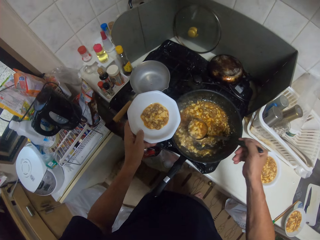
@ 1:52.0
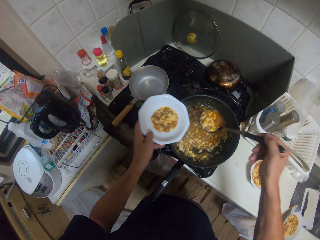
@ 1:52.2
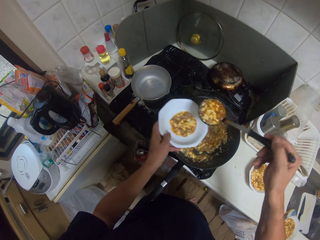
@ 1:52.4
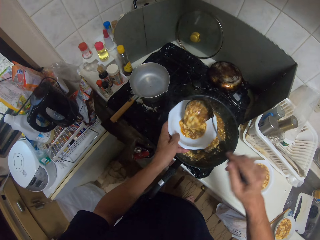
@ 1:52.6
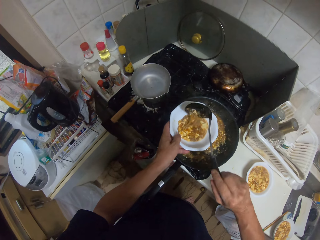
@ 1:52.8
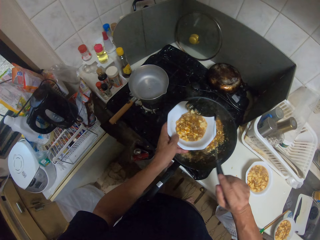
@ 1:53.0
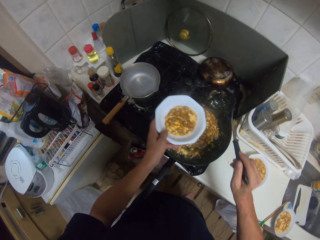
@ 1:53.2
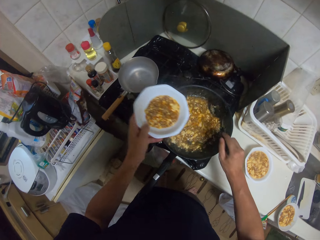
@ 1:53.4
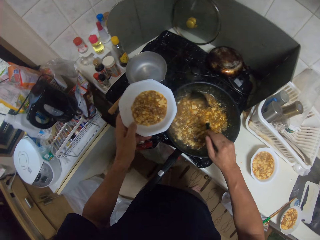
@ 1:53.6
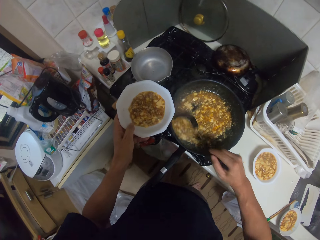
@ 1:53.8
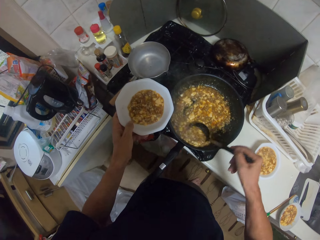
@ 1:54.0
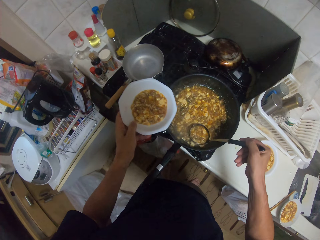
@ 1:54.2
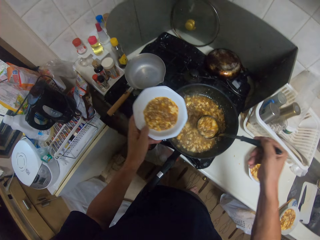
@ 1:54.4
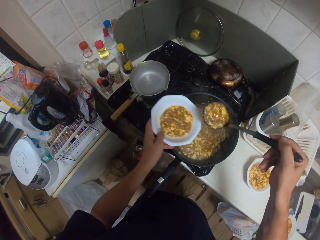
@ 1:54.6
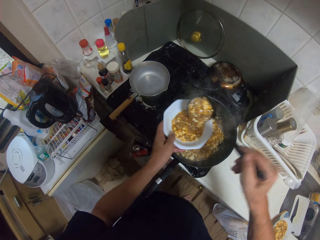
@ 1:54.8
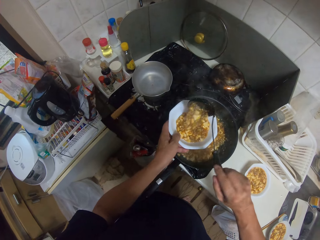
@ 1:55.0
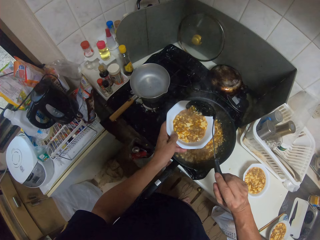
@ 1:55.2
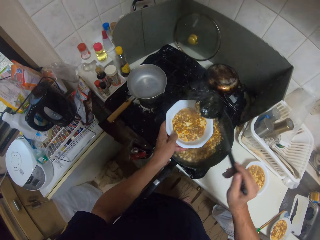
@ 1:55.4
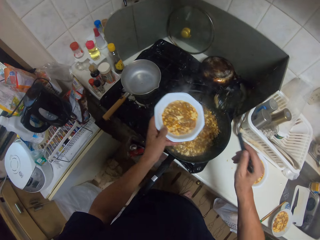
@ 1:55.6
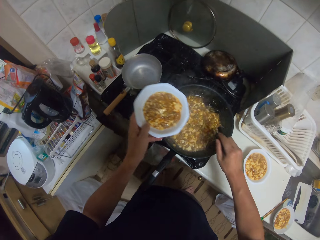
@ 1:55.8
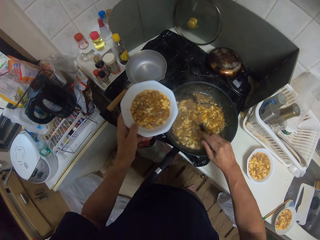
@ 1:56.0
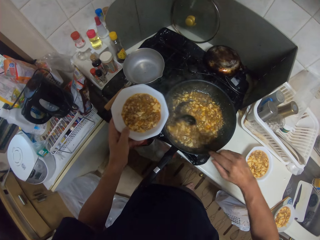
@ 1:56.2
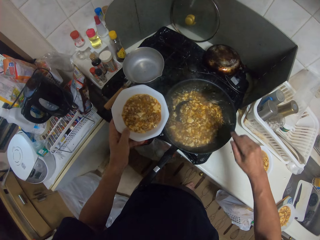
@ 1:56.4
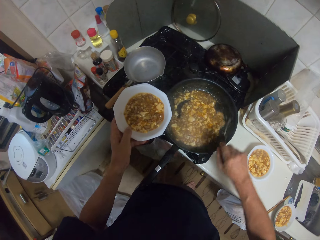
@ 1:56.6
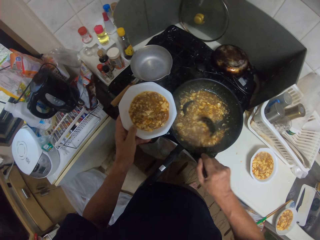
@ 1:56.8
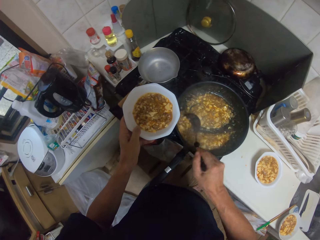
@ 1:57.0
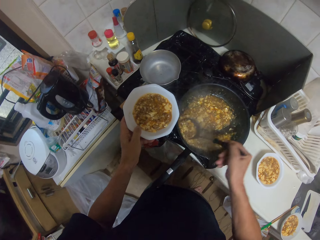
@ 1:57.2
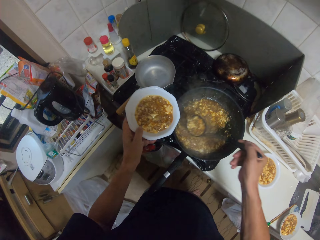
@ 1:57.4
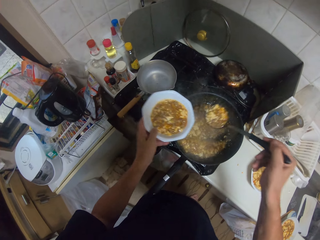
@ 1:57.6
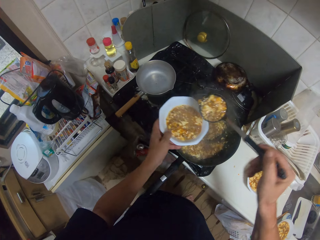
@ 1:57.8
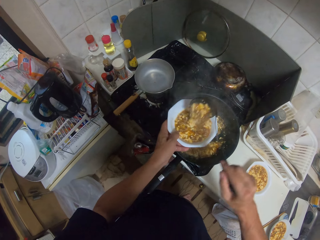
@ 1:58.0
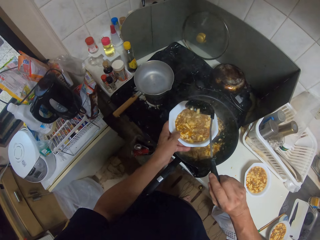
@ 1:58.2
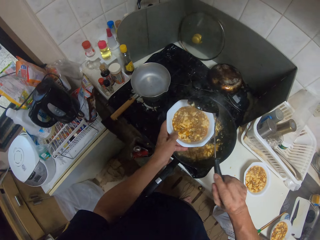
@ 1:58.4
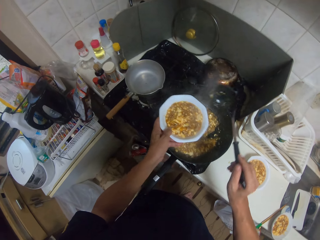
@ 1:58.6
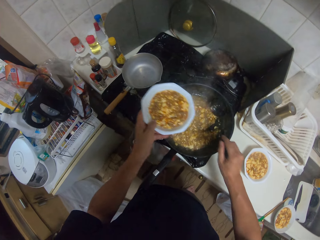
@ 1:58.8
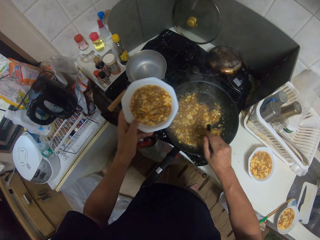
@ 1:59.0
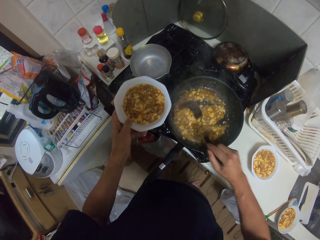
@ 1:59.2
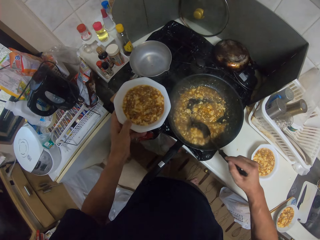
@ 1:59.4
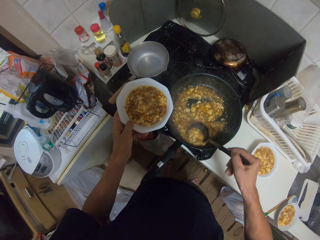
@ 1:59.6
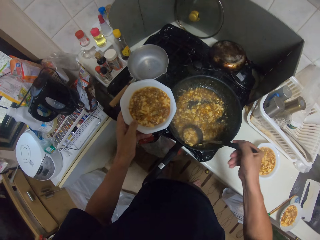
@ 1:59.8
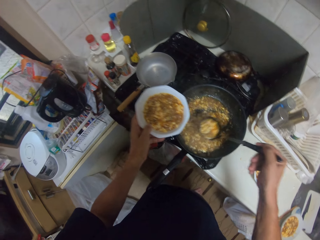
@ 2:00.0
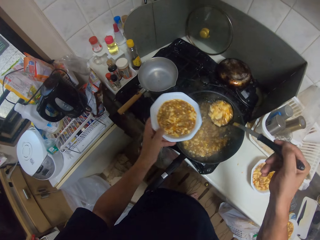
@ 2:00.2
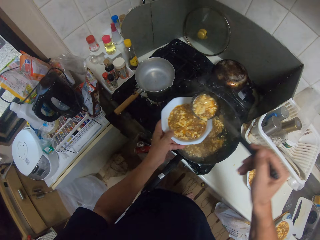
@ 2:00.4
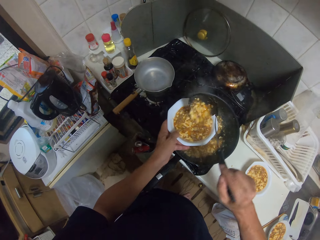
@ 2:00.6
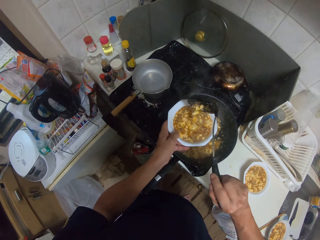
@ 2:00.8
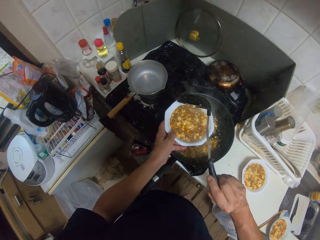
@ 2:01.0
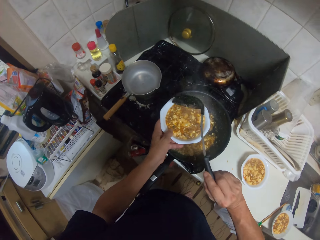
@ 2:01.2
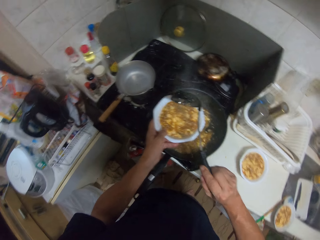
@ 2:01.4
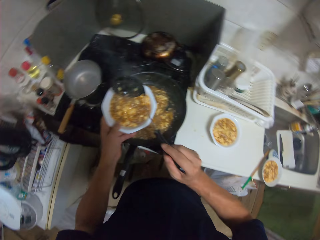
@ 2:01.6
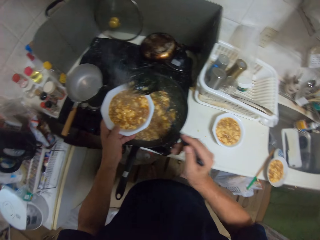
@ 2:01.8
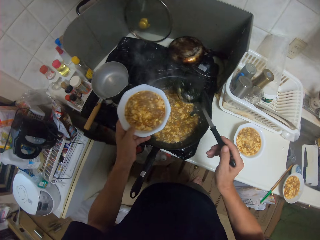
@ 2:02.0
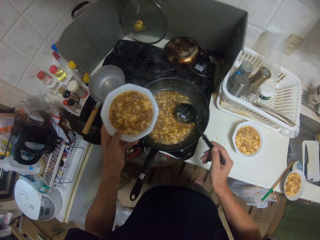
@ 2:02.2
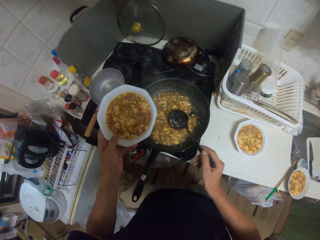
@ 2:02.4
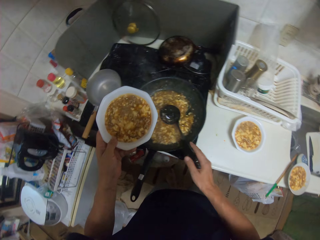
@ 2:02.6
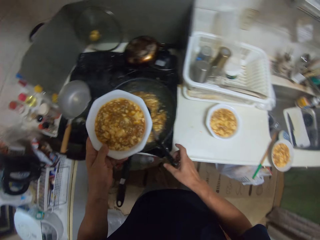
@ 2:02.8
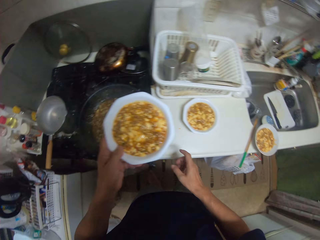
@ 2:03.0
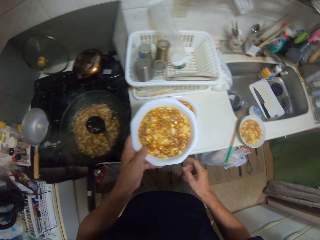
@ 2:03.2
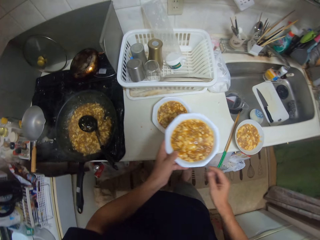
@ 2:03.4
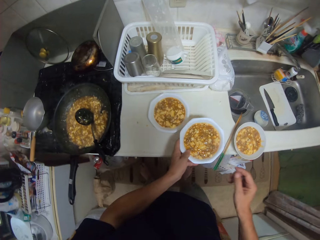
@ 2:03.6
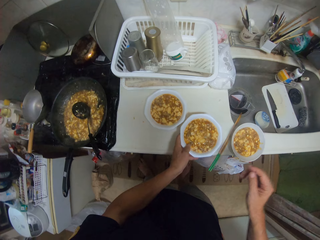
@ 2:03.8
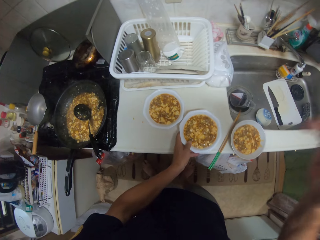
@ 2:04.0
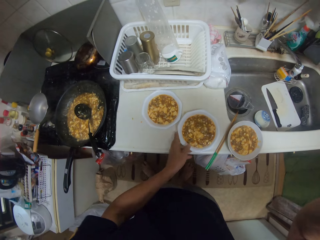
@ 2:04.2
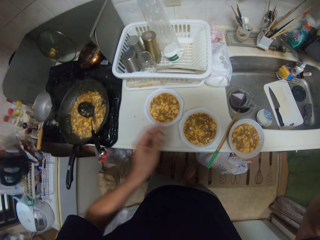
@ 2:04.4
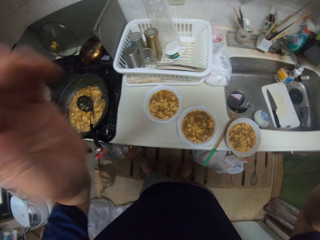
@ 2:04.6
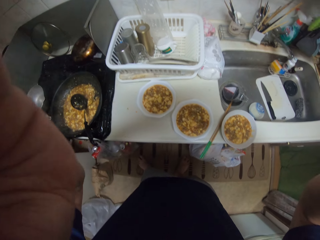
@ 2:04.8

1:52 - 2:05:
The camera wearer pours the scooped content in the other plate. They scoop the content of the frying pan with the serving spoon and pour the scooped content in the other plate, repeatedly. They drop the spoon in the frying pan. They drop the other plate on the counter.
